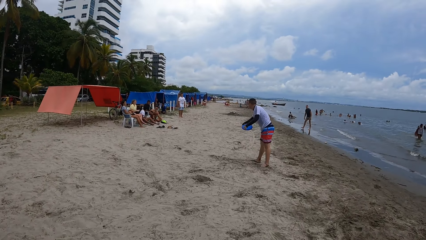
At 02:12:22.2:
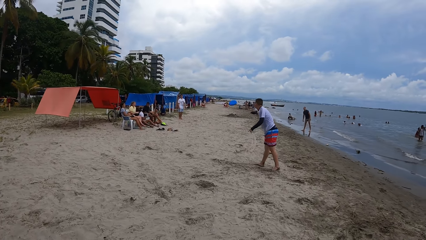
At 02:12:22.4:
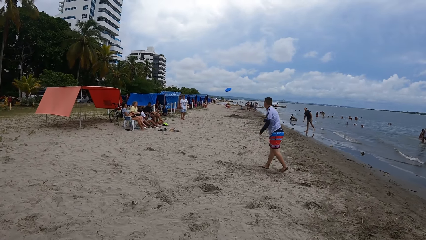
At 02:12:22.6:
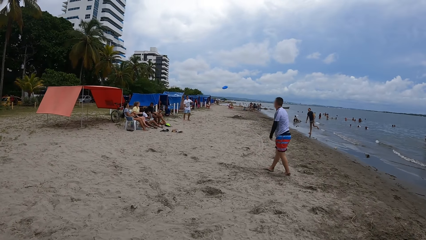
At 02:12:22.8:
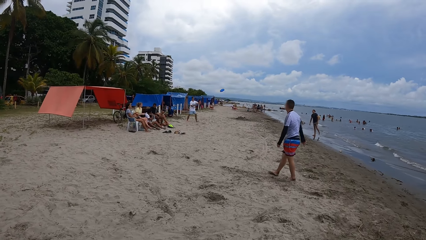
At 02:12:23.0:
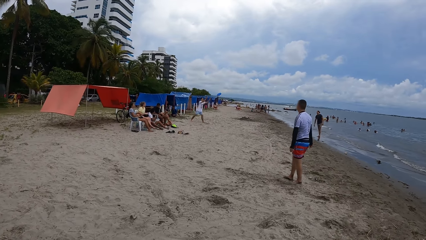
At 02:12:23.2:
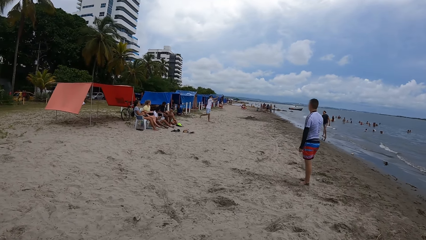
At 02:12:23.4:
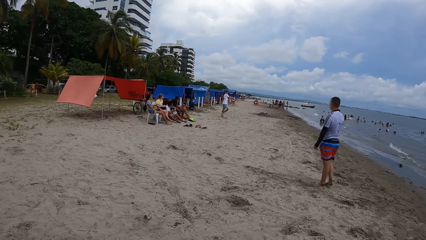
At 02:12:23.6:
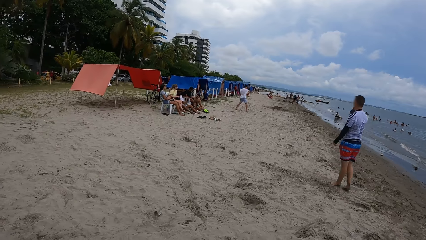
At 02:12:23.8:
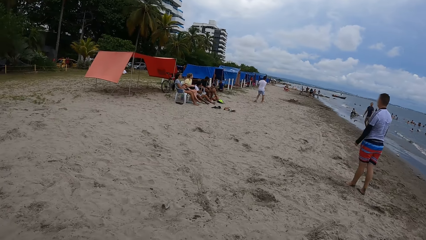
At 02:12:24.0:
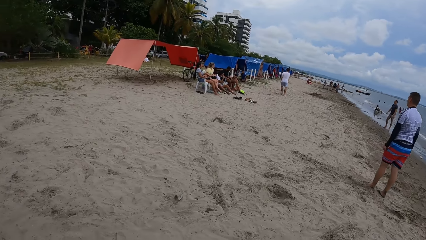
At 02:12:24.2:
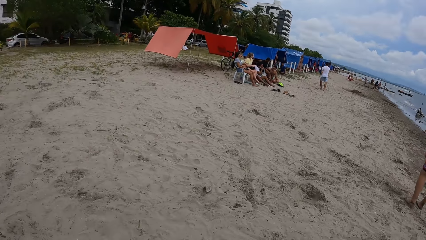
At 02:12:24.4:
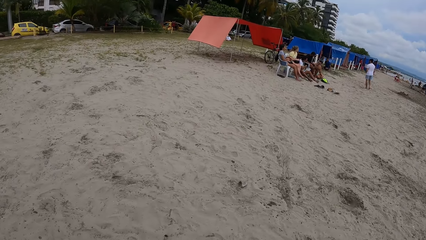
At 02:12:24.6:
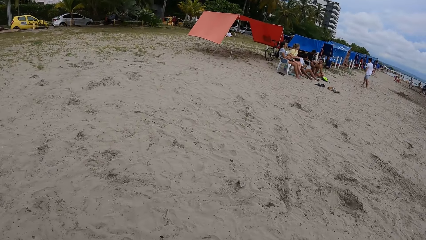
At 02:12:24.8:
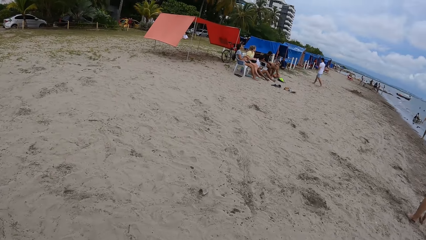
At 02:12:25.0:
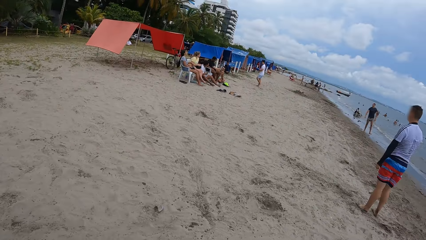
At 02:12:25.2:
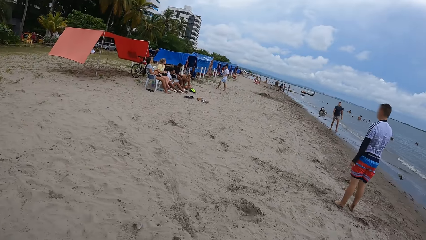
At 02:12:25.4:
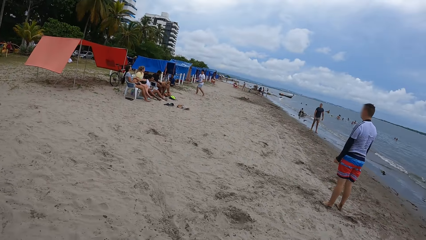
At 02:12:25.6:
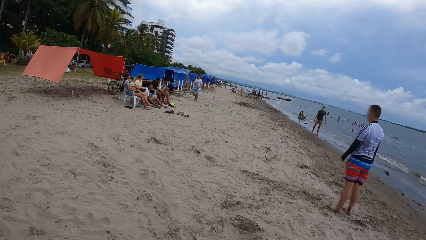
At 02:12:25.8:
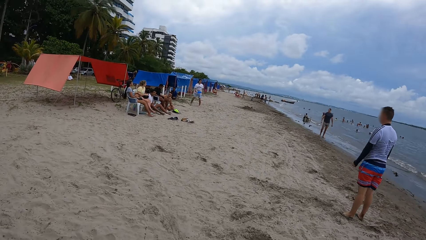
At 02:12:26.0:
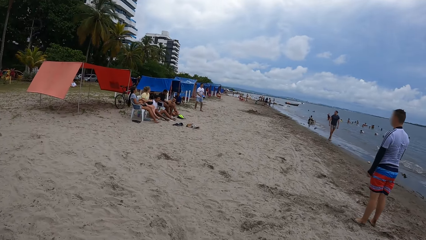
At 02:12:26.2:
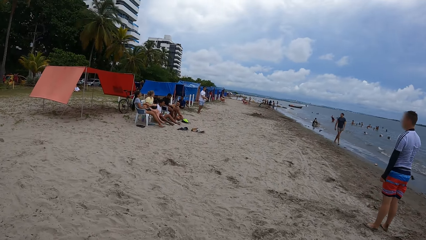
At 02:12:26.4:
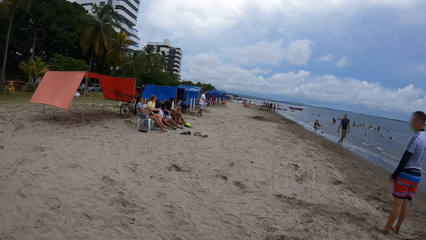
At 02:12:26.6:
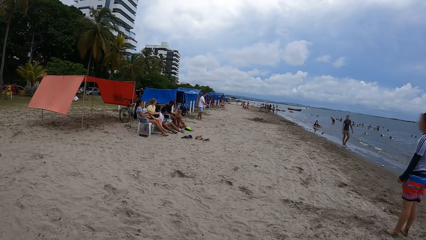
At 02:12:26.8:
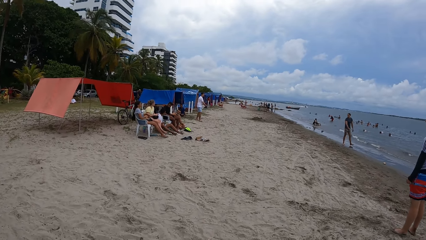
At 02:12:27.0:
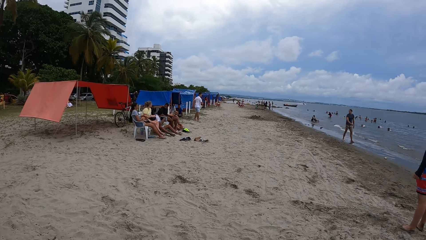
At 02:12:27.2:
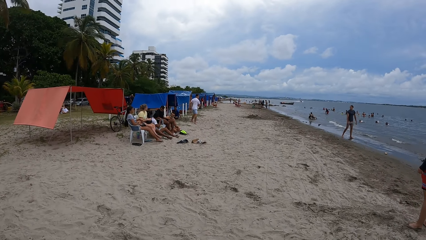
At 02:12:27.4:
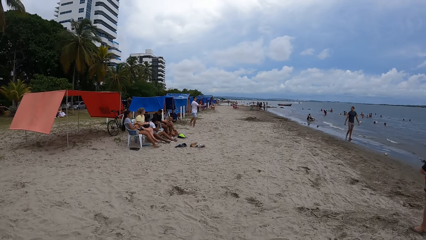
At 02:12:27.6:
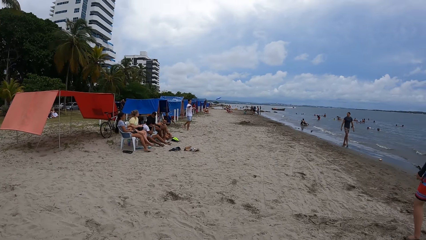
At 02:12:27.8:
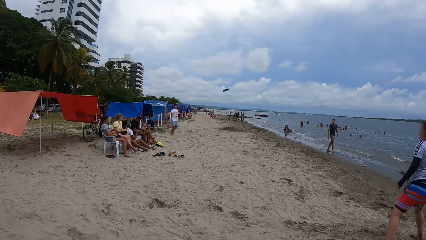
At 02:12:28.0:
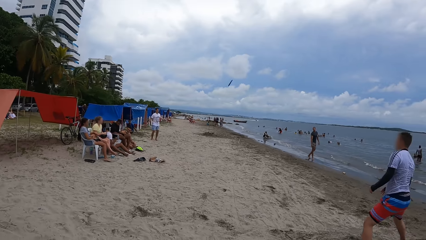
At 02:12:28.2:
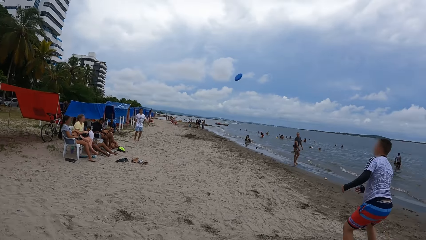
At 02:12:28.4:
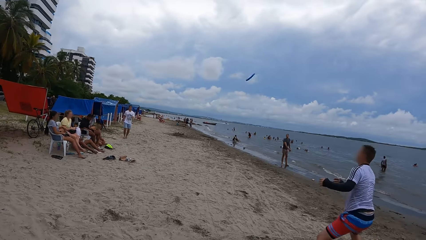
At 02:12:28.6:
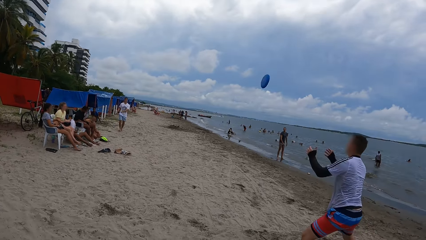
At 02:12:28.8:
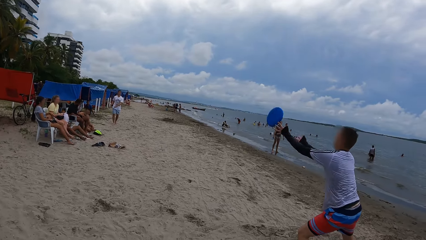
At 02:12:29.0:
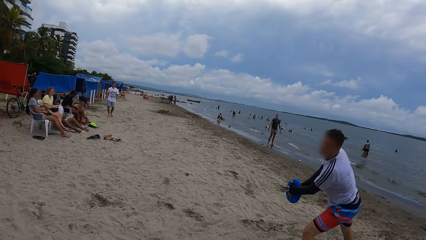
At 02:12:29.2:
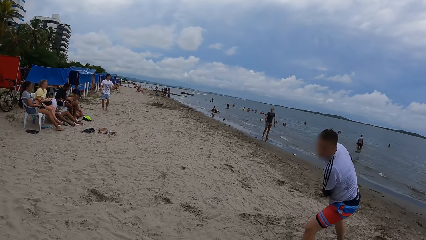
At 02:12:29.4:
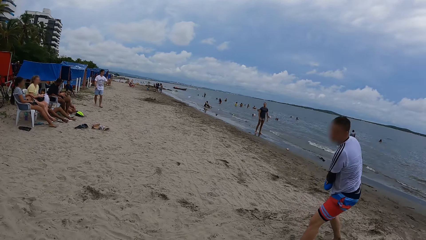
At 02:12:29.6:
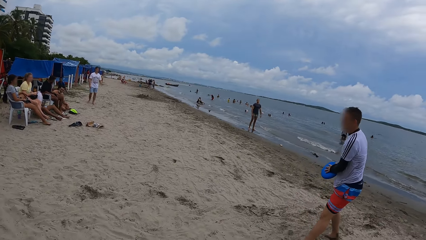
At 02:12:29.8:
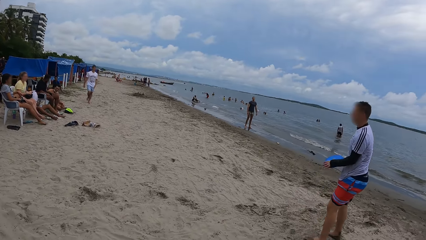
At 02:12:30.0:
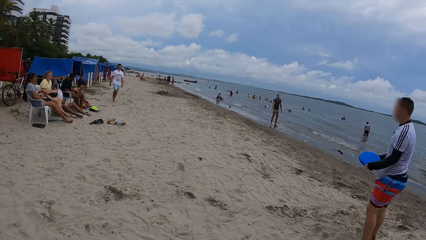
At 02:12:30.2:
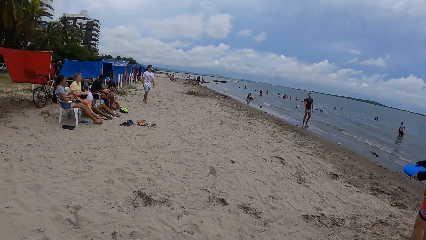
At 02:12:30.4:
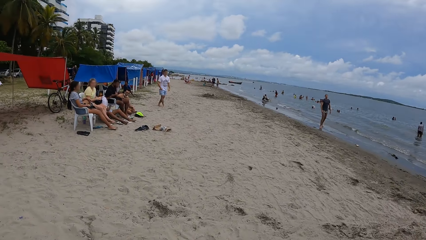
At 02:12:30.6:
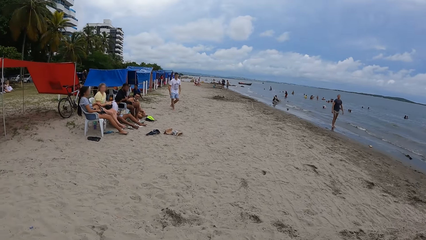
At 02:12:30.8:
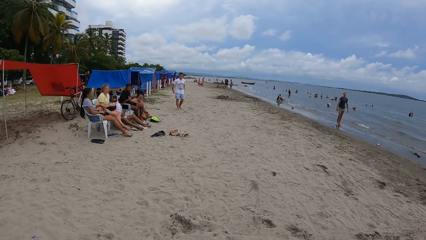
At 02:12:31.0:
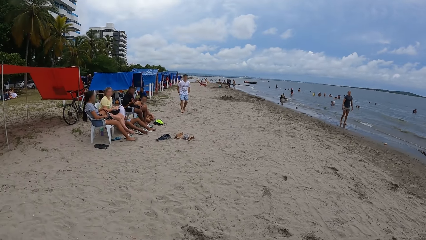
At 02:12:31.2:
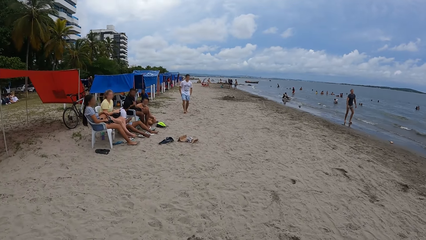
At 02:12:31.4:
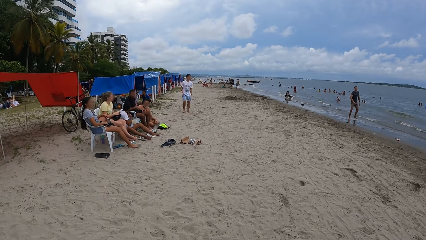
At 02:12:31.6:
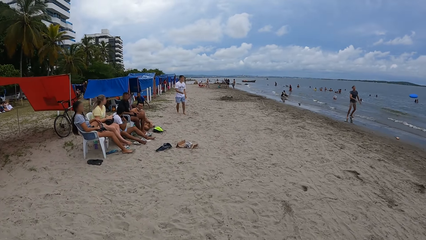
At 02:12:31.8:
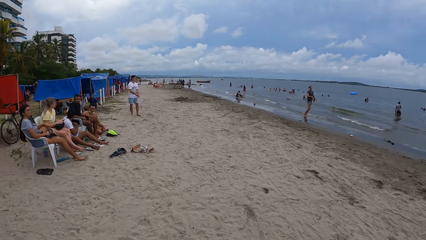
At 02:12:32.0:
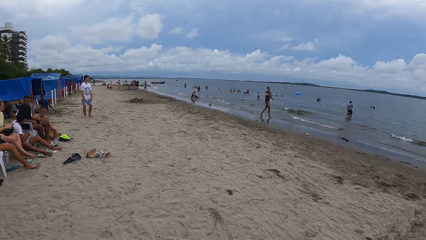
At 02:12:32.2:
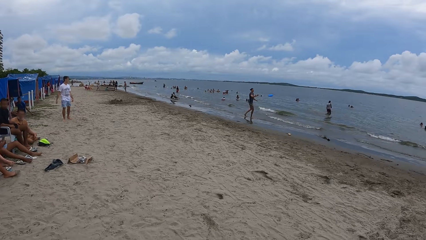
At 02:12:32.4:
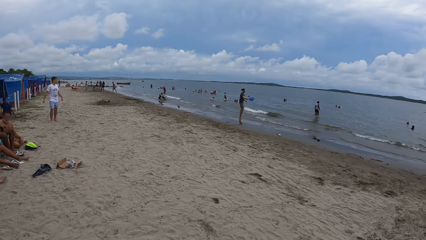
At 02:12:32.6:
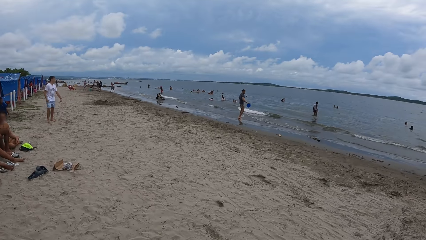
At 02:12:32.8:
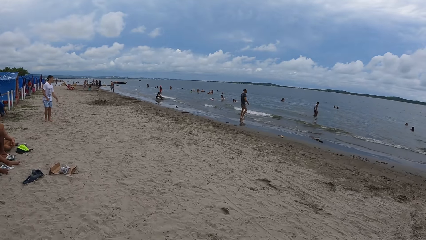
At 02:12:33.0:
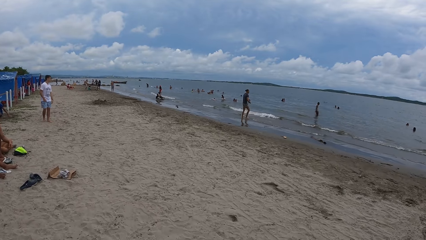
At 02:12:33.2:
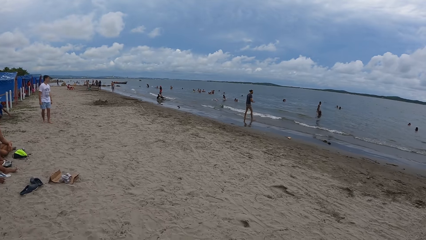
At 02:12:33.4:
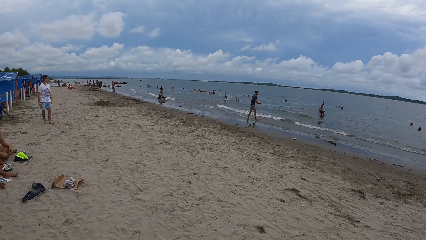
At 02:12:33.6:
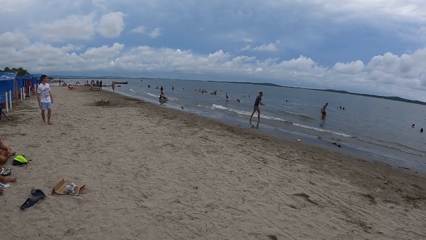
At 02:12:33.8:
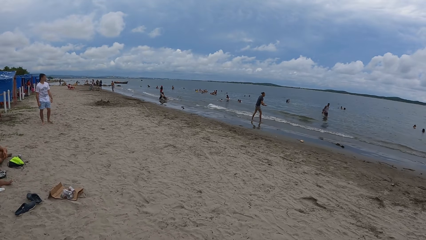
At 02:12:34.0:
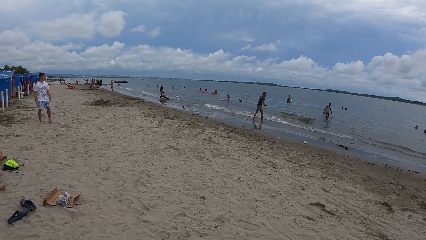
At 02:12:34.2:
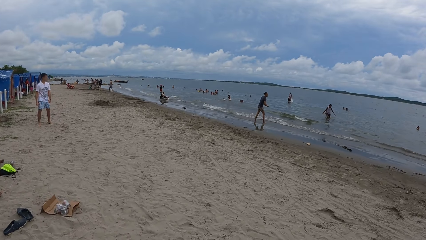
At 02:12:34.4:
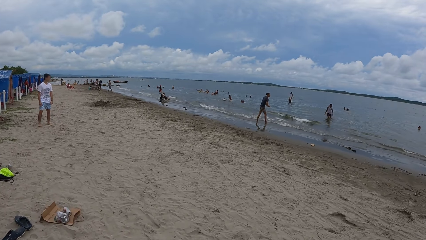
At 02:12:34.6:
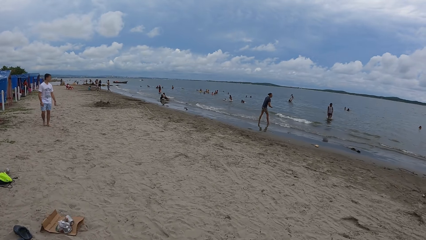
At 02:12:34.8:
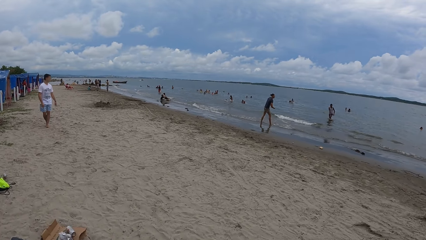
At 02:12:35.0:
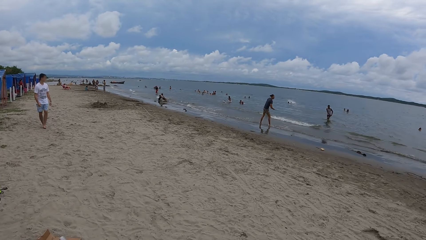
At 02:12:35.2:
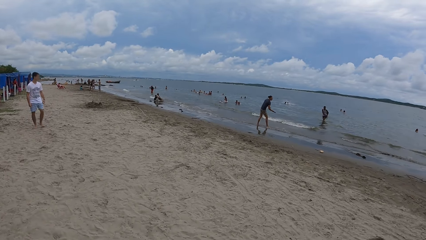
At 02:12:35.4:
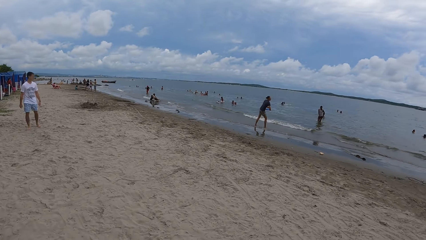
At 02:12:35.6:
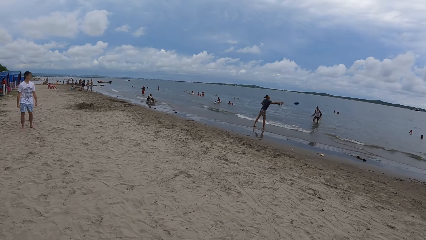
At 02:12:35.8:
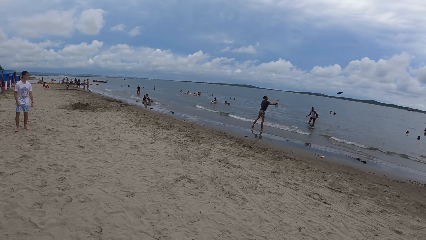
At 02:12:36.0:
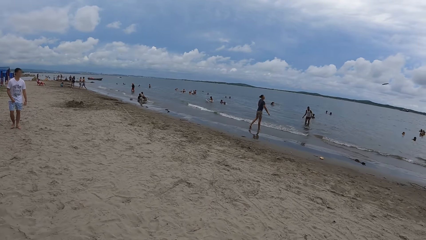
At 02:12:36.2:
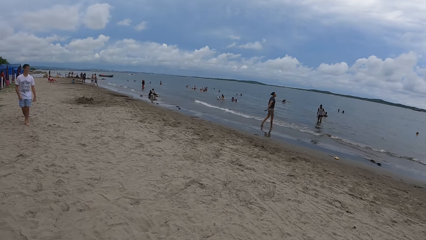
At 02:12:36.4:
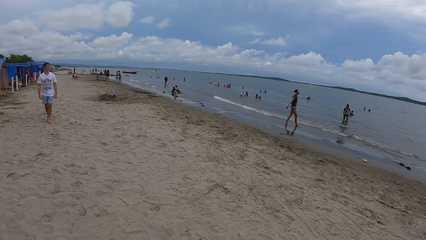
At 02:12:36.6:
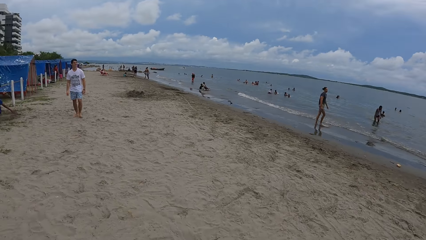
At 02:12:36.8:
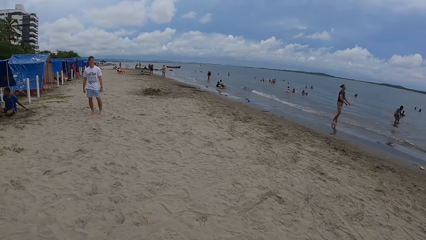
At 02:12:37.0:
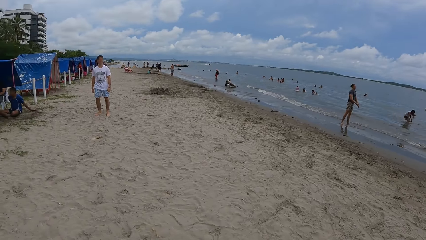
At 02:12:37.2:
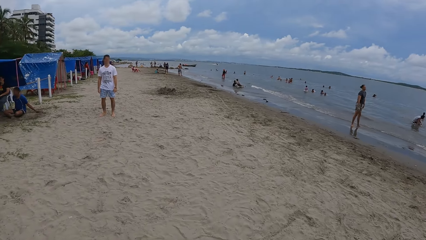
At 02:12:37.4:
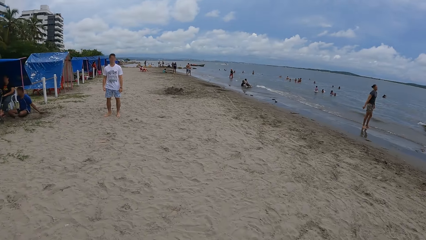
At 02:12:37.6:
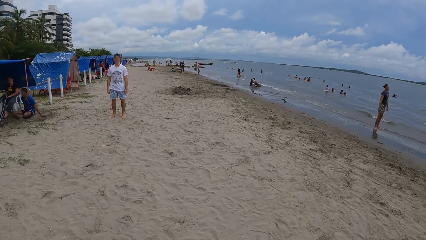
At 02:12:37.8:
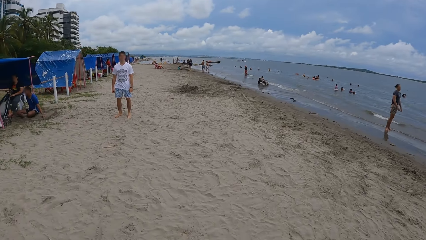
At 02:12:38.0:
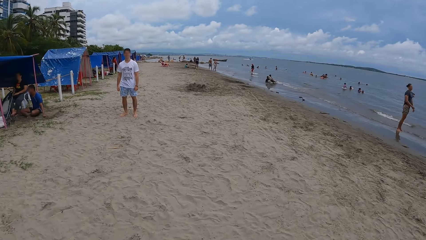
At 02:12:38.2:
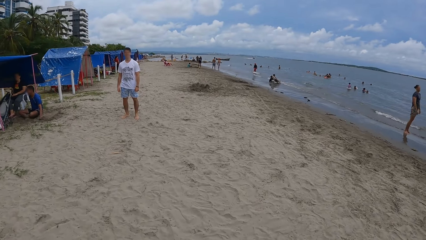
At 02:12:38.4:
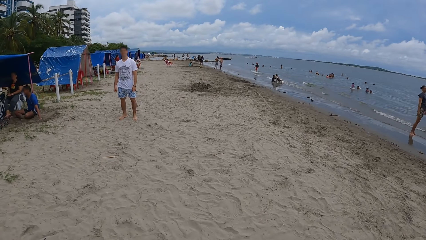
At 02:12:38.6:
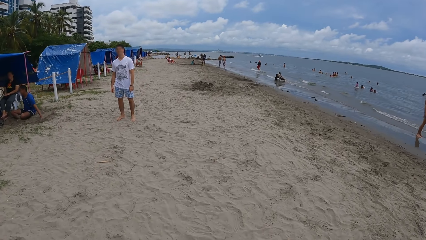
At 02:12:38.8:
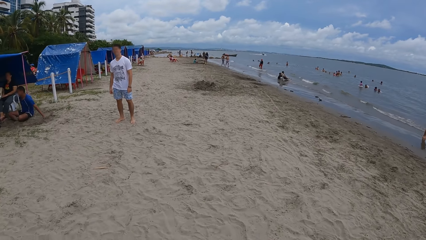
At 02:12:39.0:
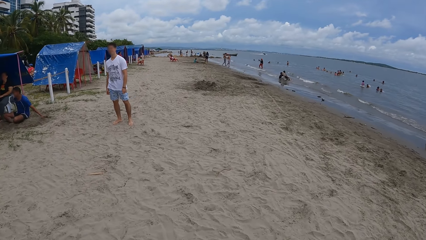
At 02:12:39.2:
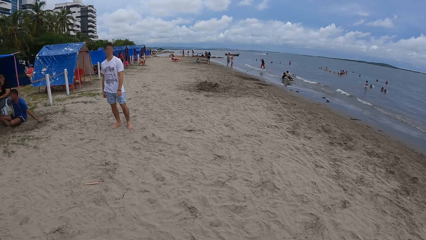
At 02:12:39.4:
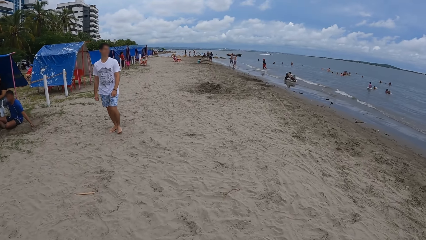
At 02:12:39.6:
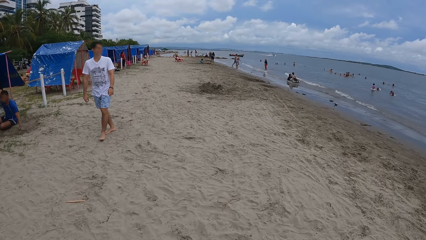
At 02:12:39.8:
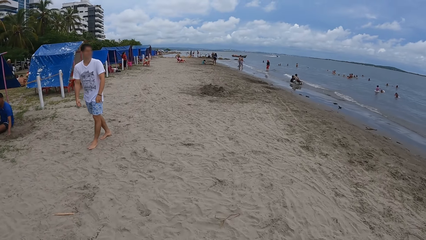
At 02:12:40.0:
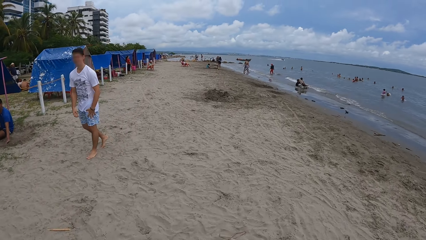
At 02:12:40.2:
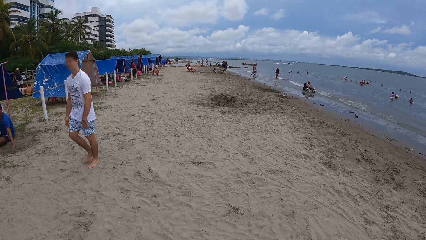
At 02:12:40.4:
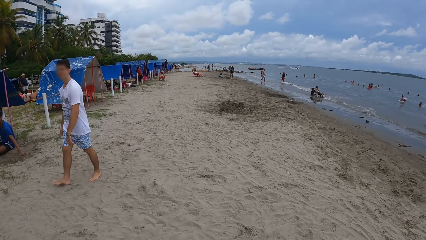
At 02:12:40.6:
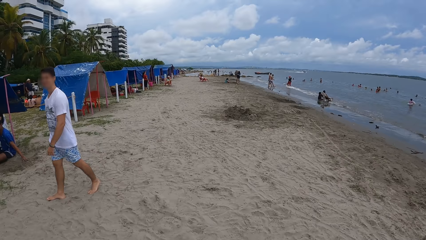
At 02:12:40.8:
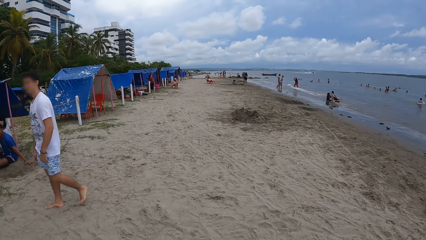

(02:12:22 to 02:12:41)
The camera wearer looks left. They look forward. They look right. They look forward. They look right. They look forward.
